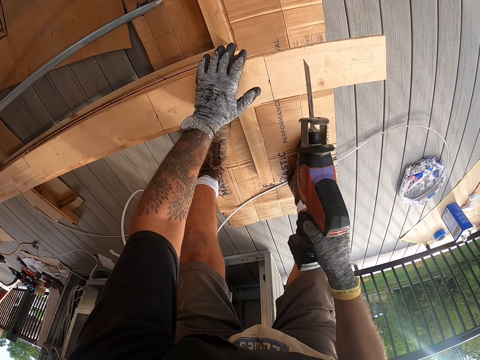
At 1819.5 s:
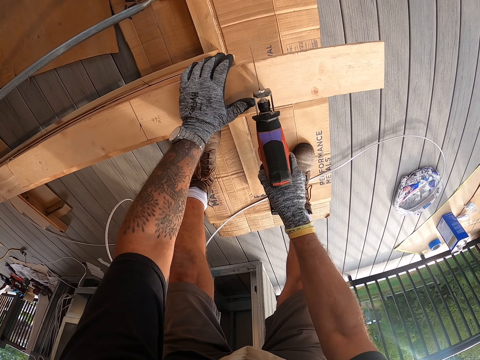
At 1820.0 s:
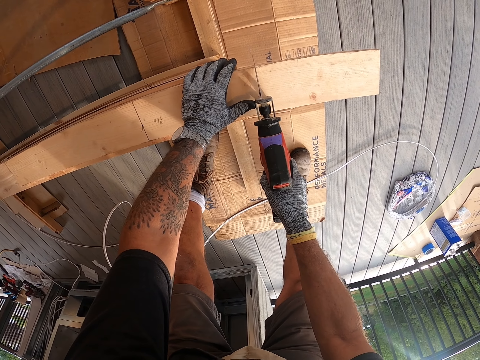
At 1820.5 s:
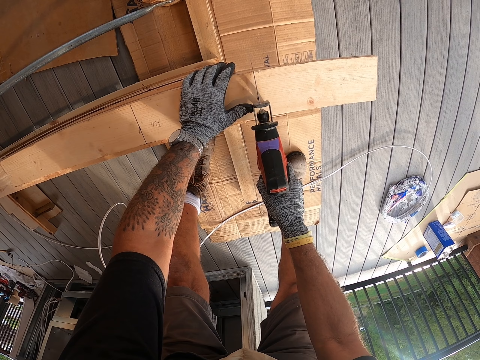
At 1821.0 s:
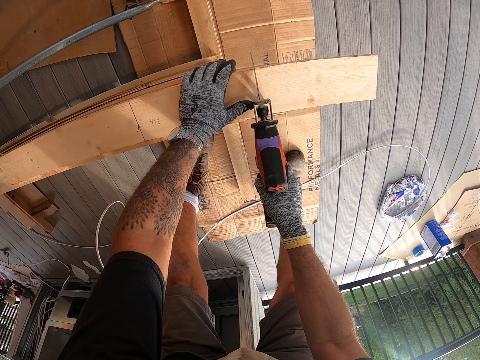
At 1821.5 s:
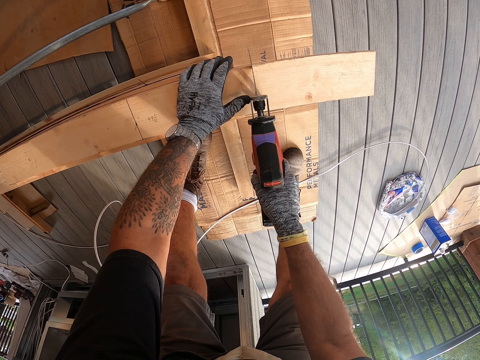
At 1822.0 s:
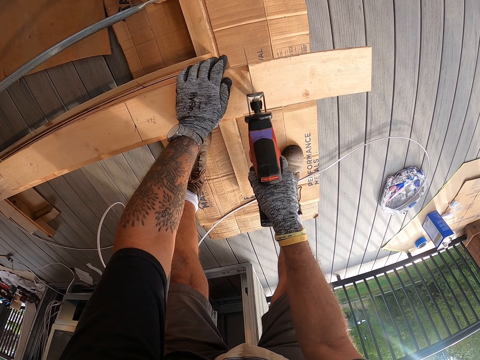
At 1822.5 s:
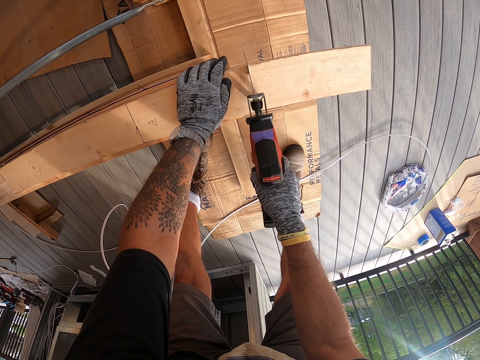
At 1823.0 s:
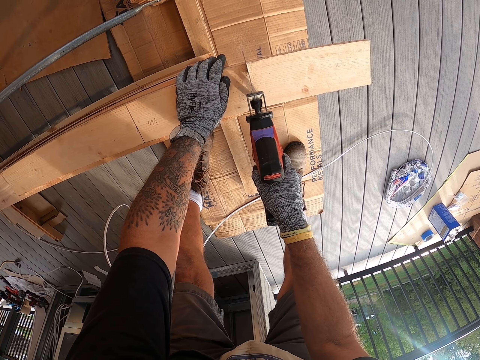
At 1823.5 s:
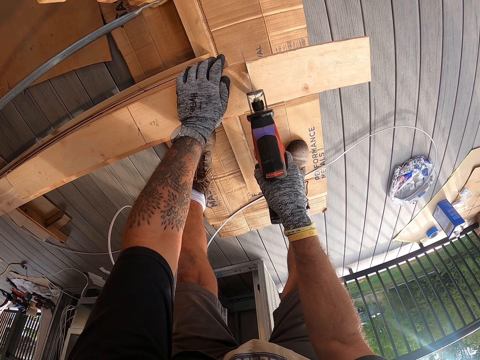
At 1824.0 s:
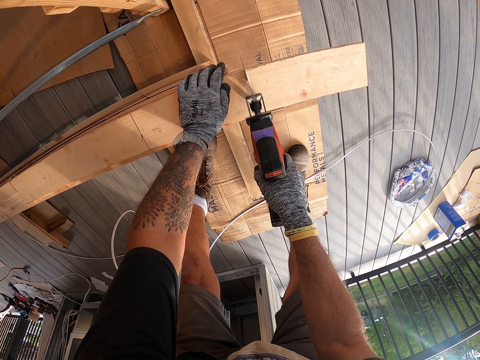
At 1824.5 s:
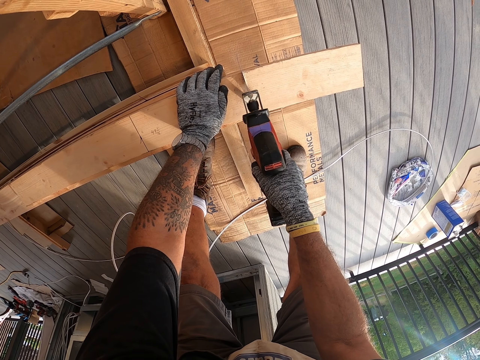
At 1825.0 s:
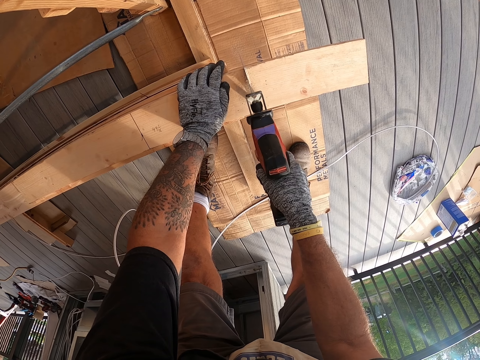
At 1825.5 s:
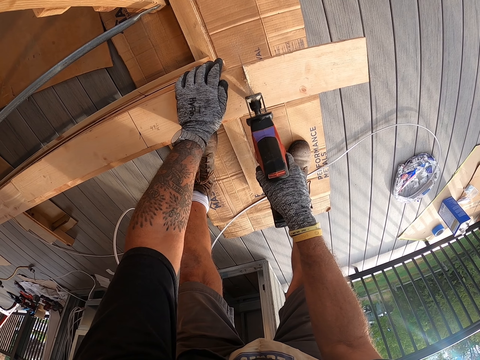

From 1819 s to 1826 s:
The camera wearer cuts the wood with the machine.

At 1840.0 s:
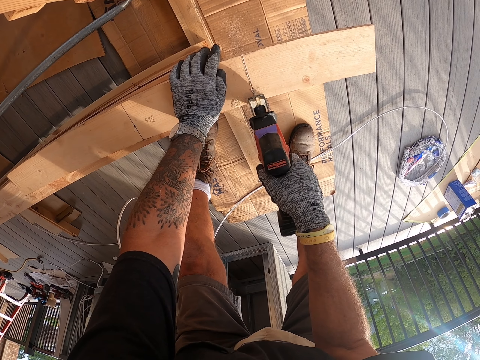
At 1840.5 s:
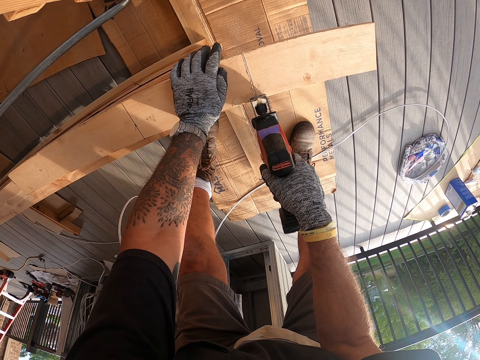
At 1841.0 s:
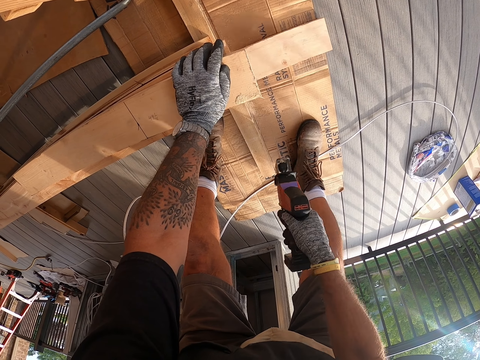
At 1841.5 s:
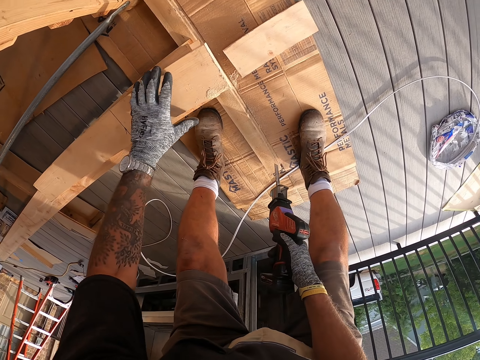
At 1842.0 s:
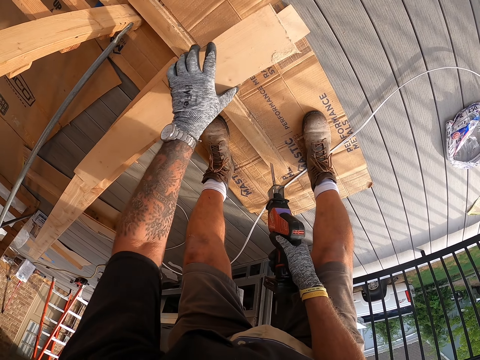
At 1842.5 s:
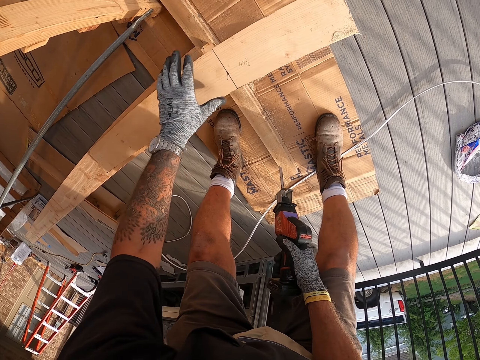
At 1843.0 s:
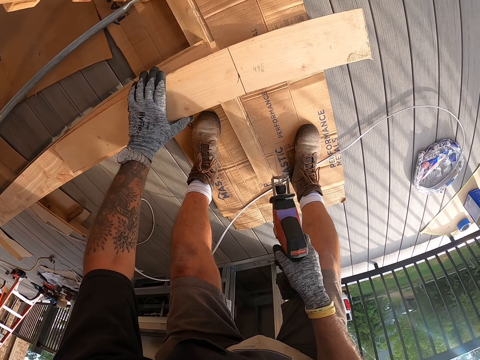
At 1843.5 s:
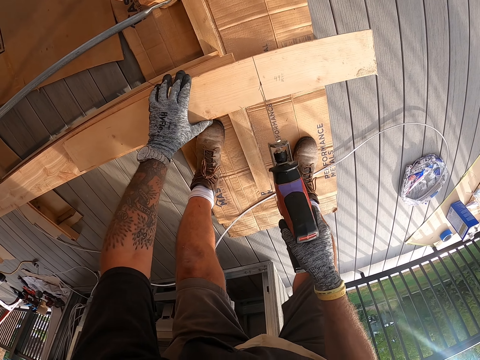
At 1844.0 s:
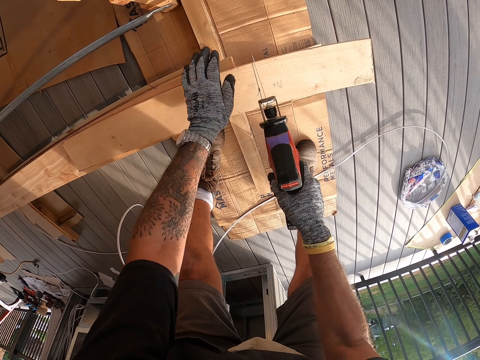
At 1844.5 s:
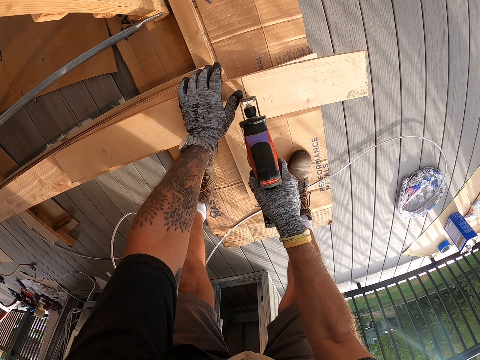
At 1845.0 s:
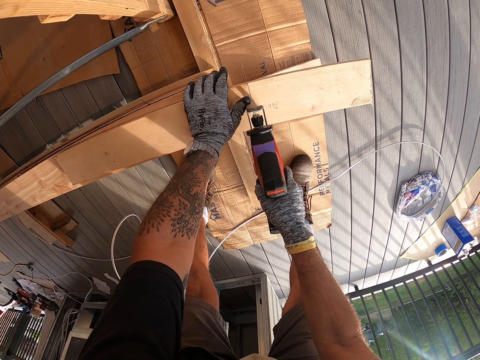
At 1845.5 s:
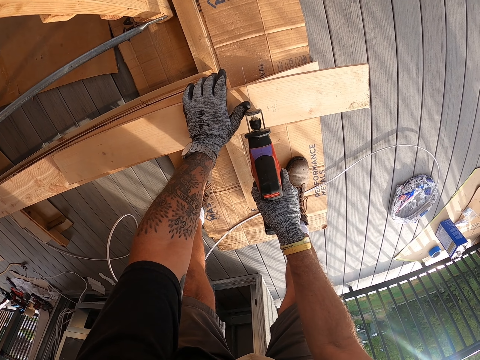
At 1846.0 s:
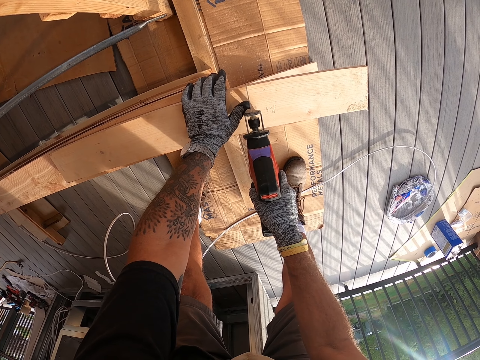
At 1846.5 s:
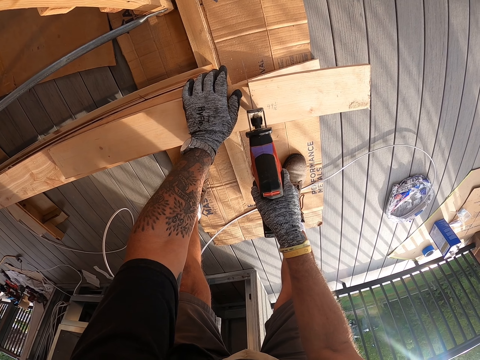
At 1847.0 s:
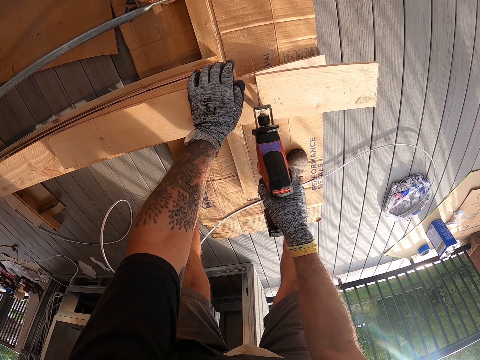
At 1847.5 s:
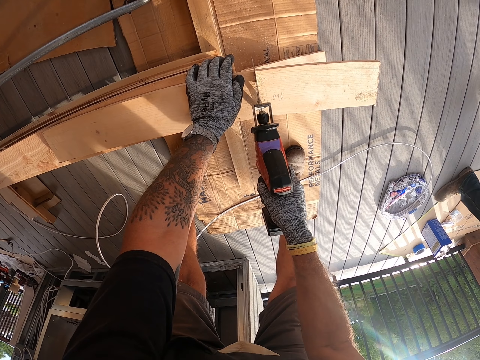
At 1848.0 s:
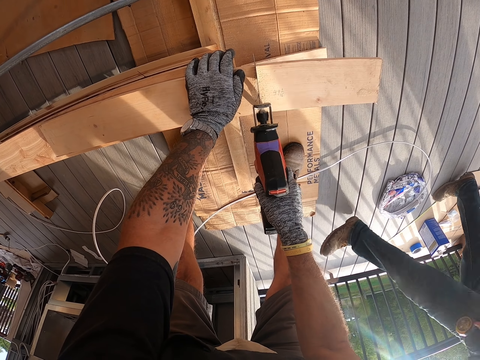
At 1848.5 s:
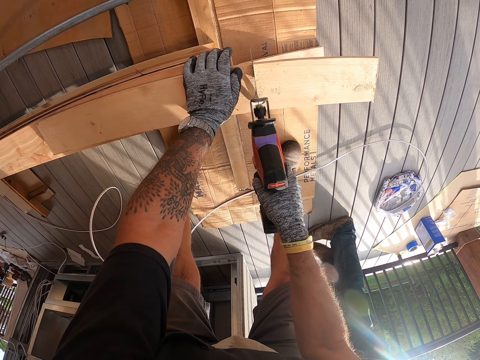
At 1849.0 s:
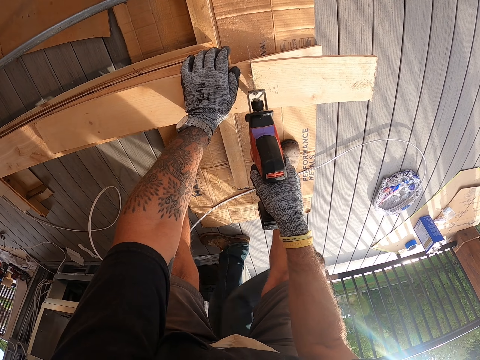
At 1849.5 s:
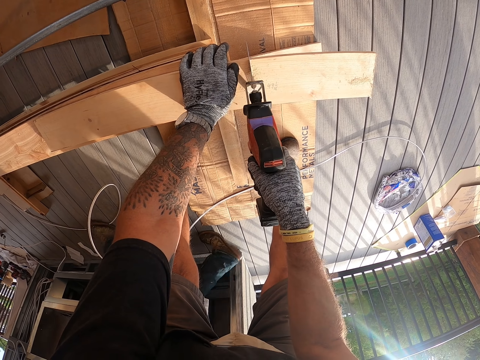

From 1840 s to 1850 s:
The camera wearer adjusts the wood. They pull the wood. They cut the wood with the machine.

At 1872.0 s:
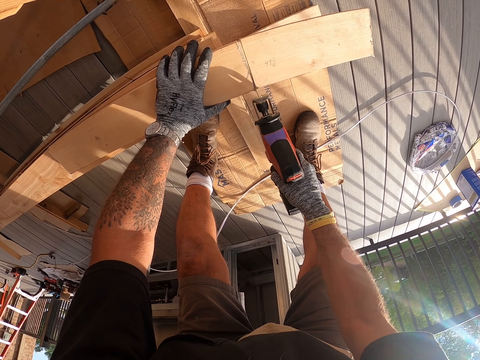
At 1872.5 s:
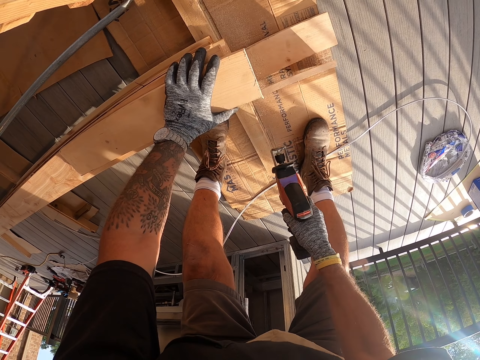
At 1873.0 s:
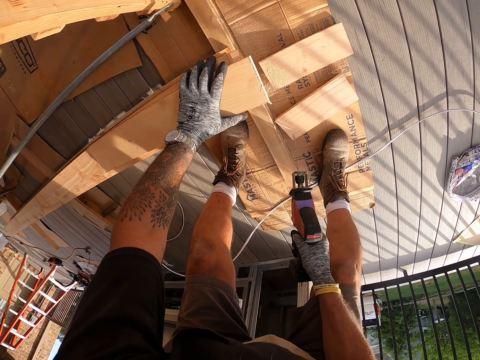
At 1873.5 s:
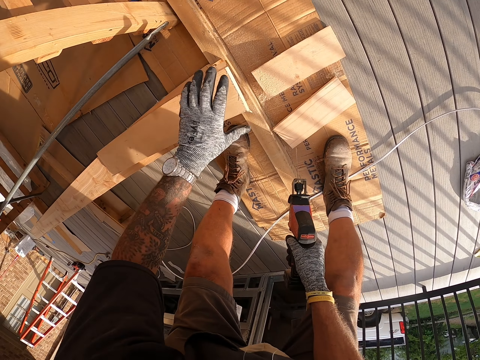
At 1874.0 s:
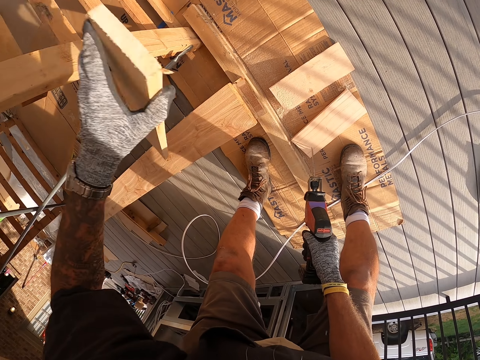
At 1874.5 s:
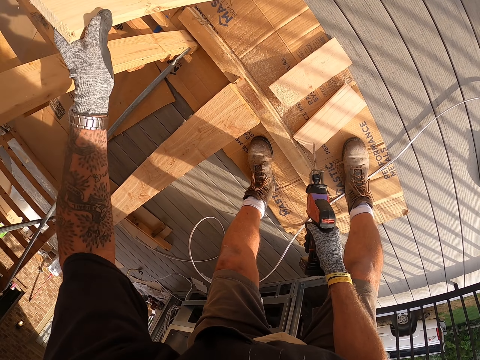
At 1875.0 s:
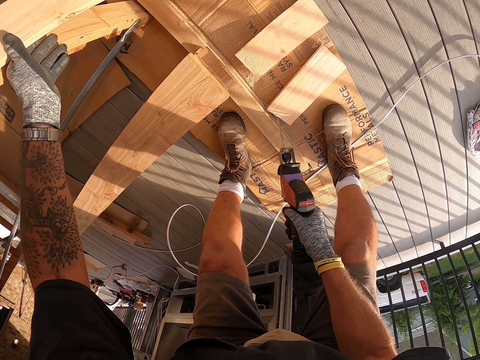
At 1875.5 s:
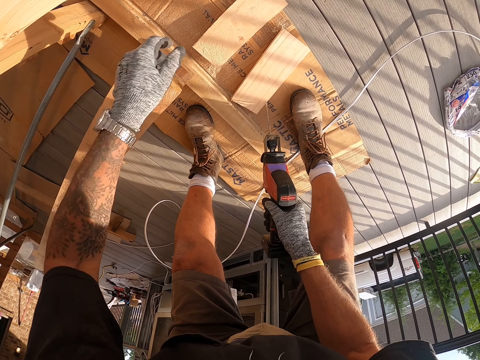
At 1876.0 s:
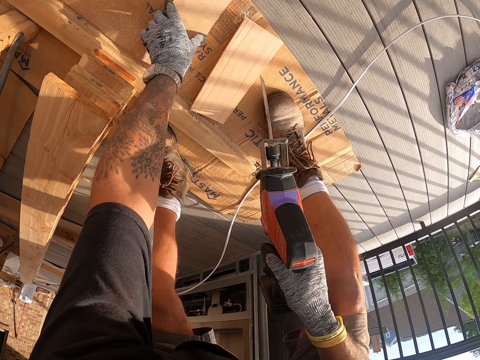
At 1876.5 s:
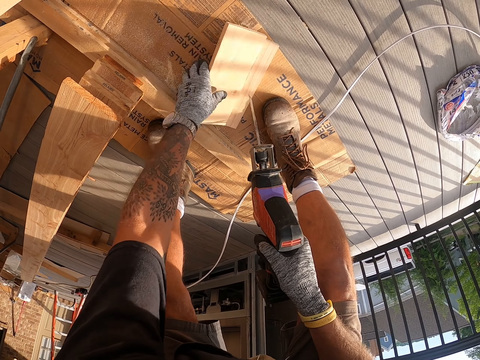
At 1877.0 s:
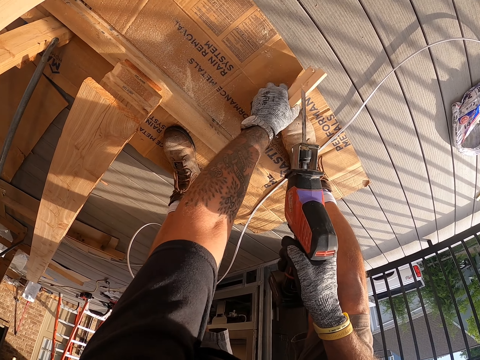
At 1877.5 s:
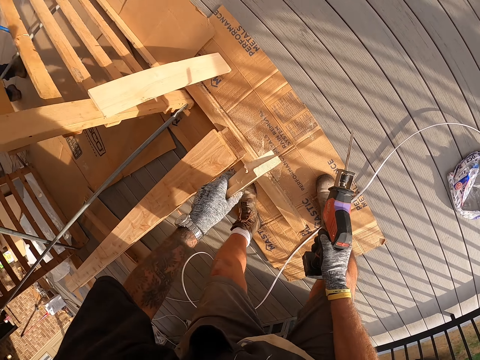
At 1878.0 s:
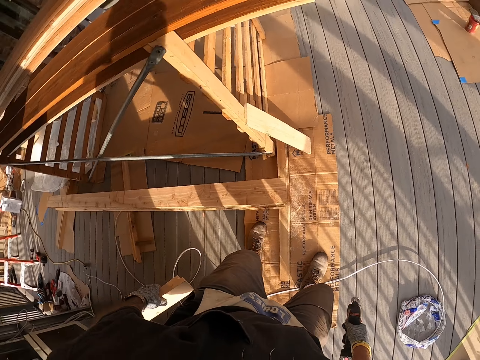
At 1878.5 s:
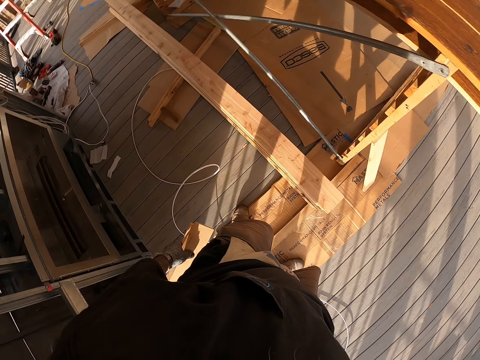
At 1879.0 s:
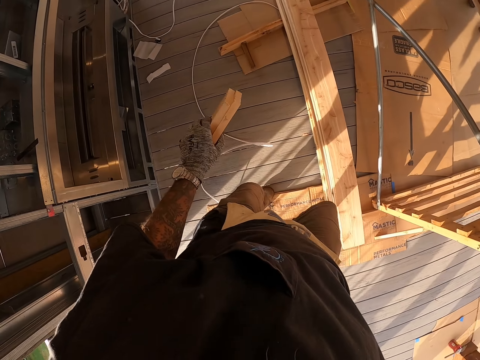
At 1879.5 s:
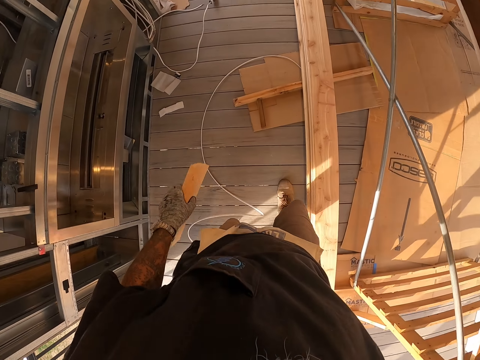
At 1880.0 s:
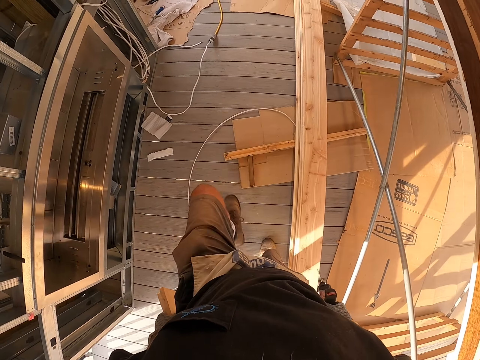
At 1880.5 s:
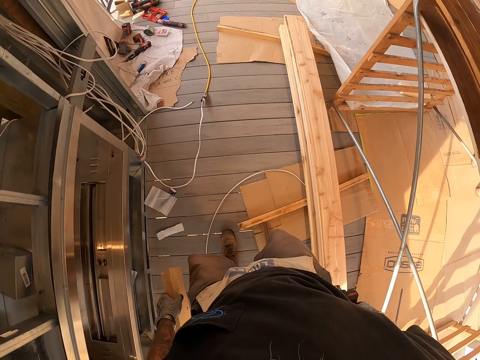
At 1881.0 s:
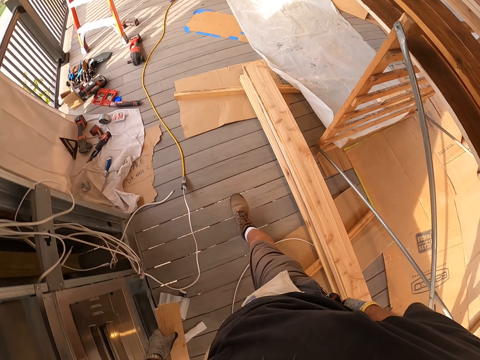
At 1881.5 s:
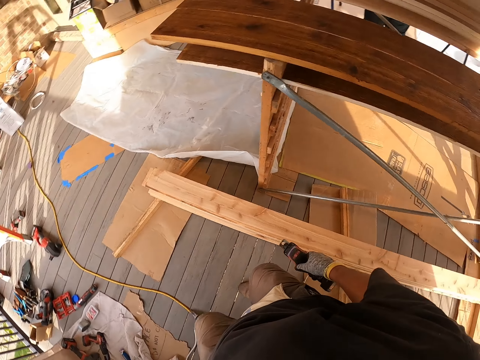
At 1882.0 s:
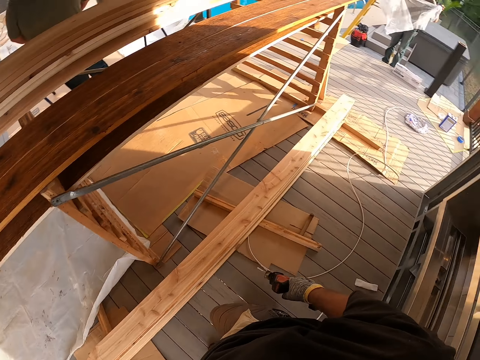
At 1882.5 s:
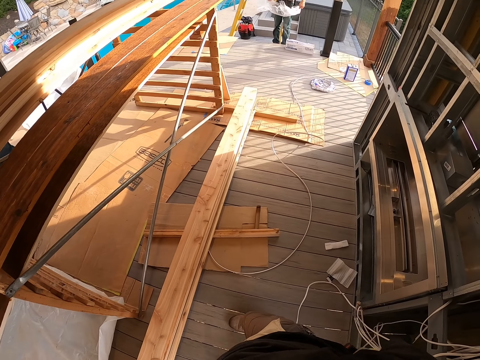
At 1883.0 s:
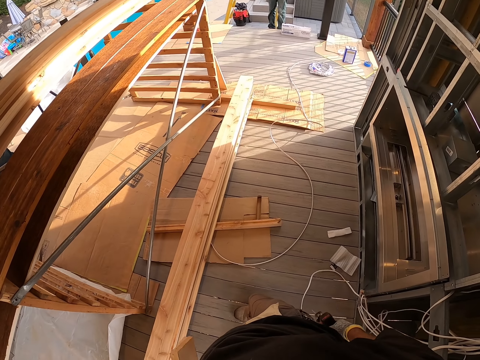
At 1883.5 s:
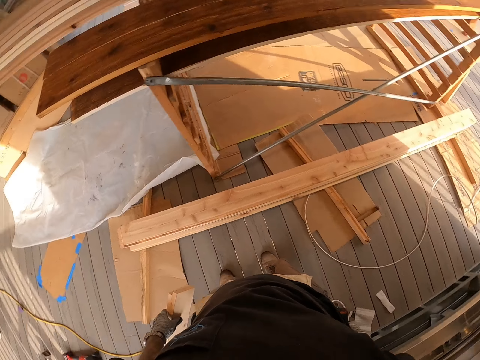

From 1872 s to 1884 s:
The camera wearer picks up the wood. They put the wood aside. They attach the wood on the other wood. They pick the wood pieces from the floor. They walk with the wood pieces at the porch. They look around and turn around.
